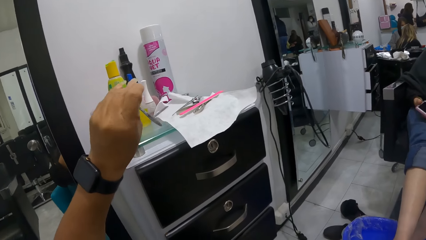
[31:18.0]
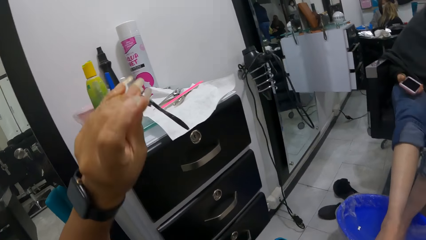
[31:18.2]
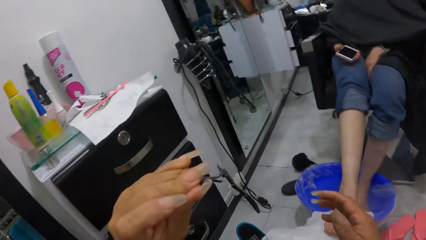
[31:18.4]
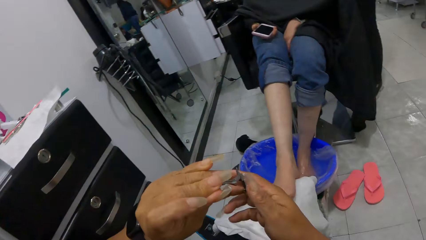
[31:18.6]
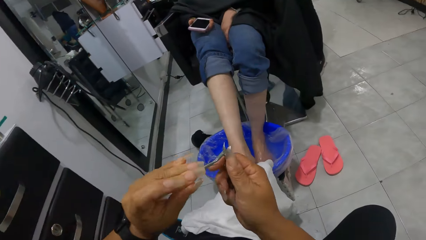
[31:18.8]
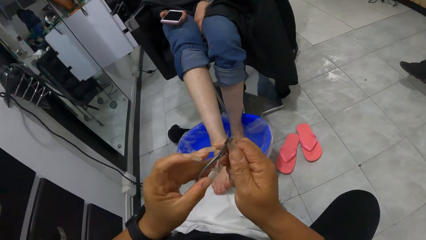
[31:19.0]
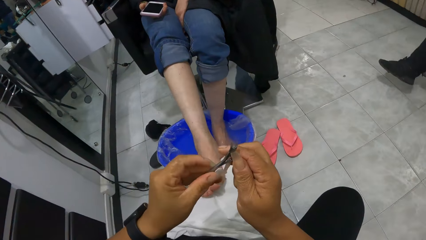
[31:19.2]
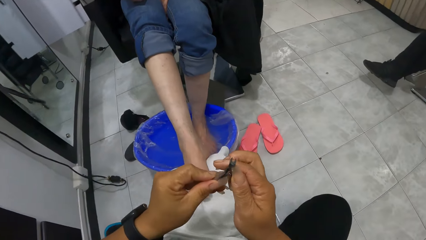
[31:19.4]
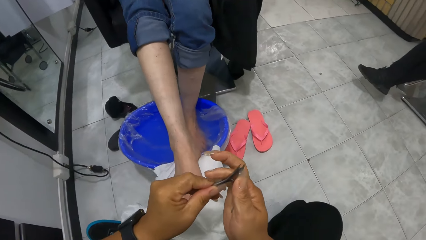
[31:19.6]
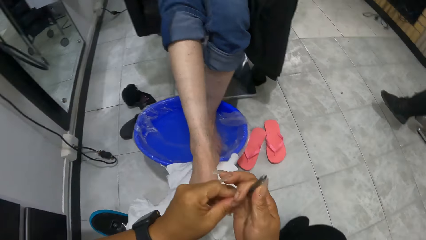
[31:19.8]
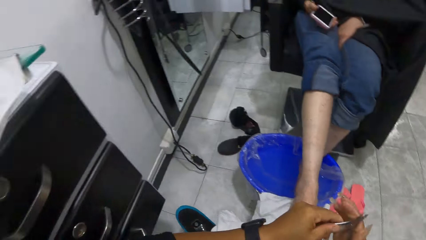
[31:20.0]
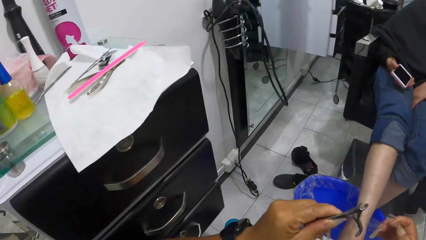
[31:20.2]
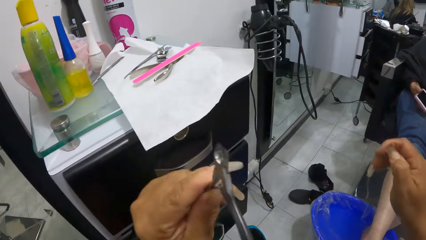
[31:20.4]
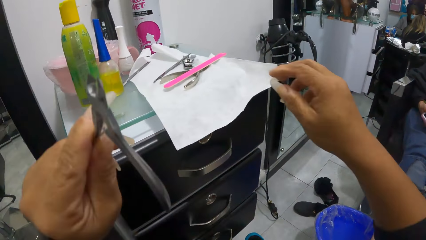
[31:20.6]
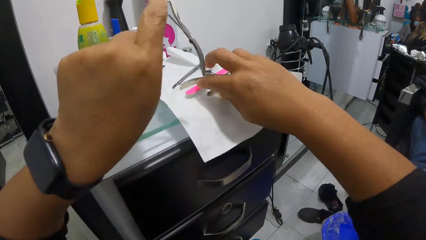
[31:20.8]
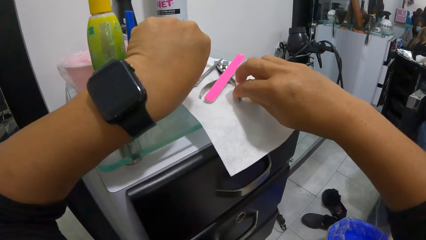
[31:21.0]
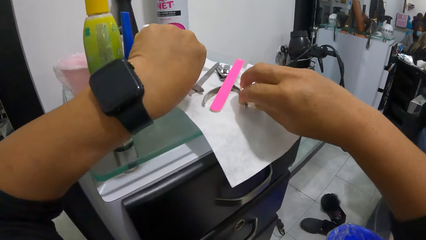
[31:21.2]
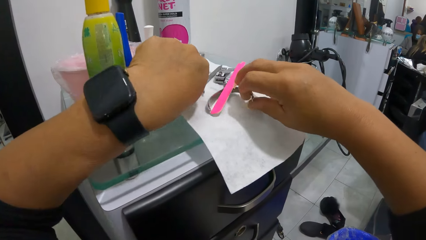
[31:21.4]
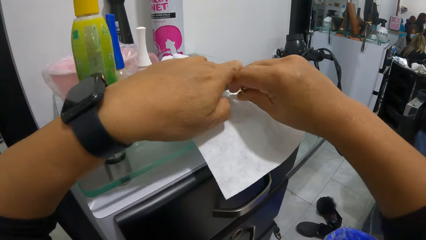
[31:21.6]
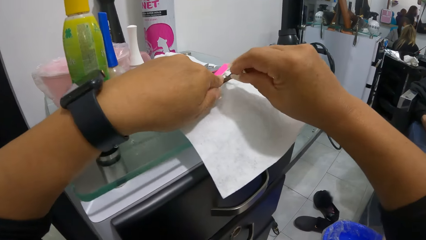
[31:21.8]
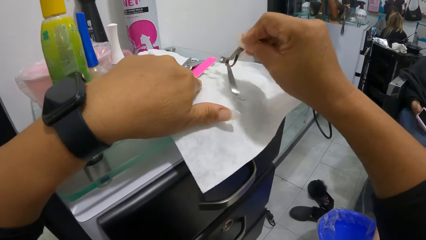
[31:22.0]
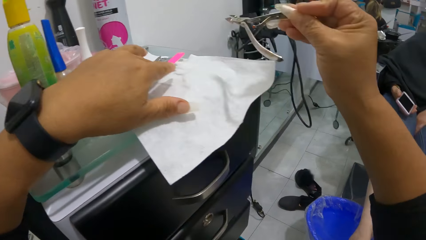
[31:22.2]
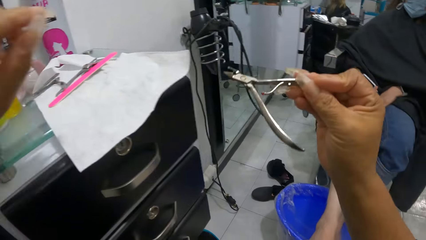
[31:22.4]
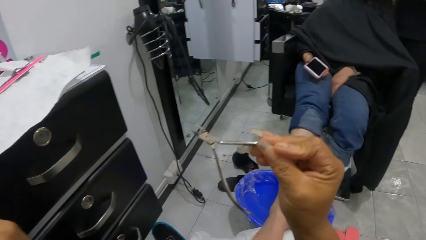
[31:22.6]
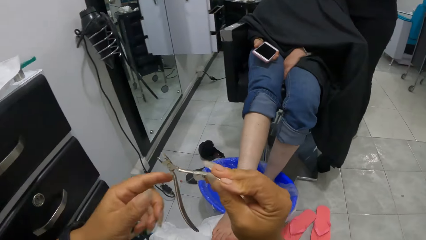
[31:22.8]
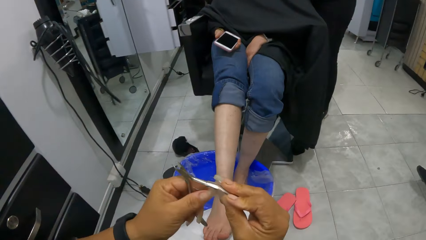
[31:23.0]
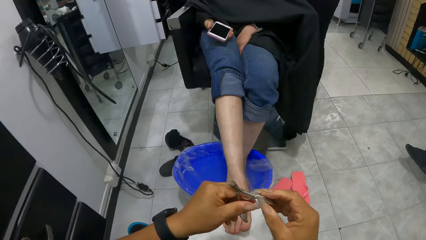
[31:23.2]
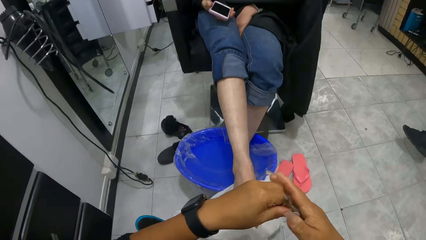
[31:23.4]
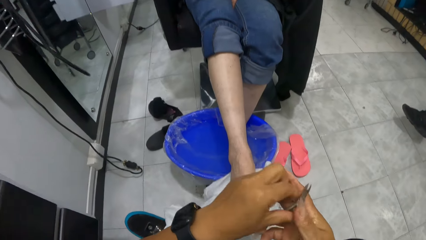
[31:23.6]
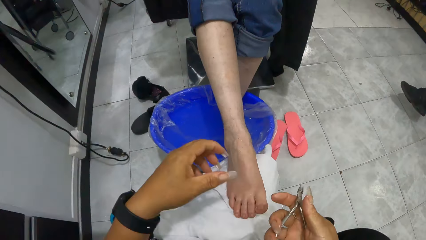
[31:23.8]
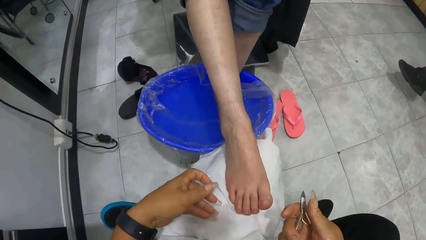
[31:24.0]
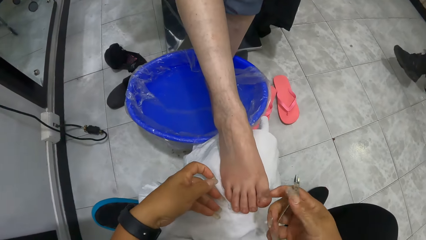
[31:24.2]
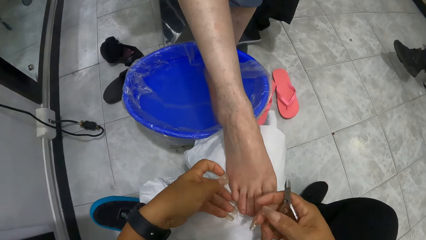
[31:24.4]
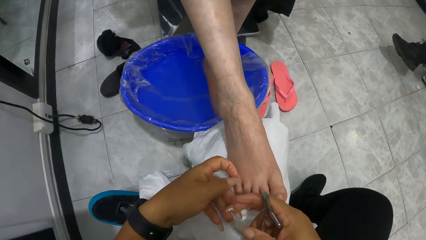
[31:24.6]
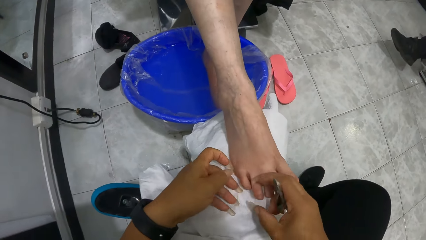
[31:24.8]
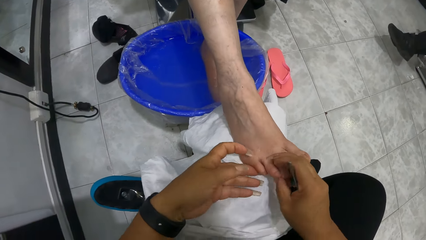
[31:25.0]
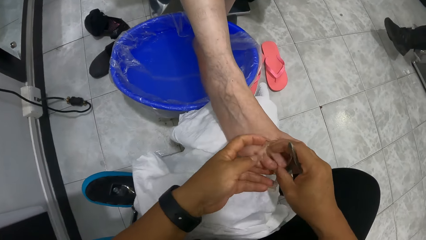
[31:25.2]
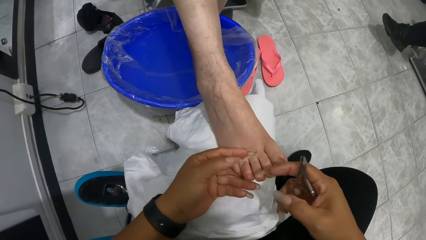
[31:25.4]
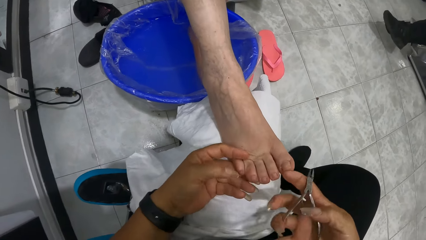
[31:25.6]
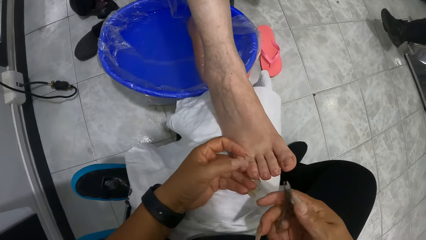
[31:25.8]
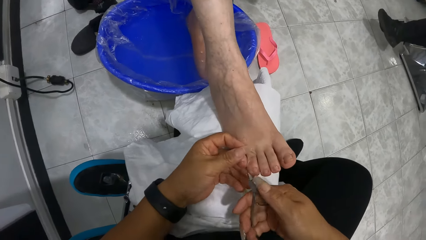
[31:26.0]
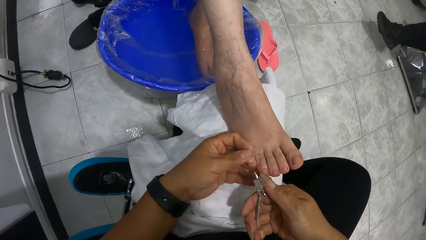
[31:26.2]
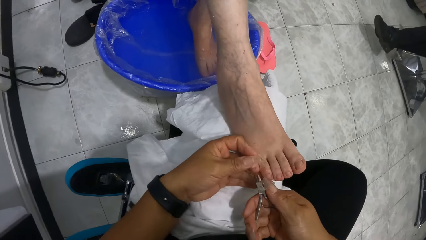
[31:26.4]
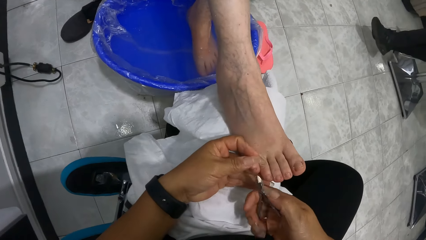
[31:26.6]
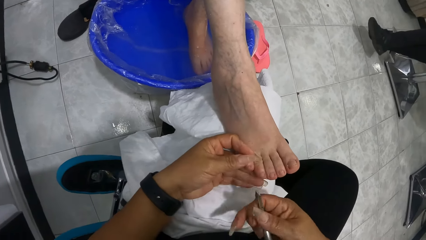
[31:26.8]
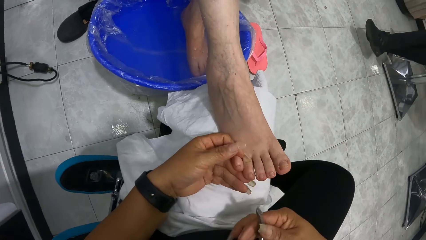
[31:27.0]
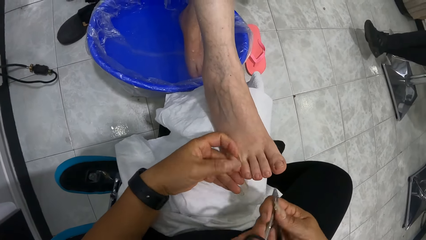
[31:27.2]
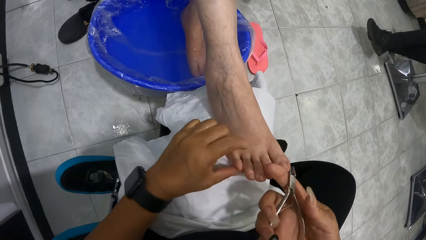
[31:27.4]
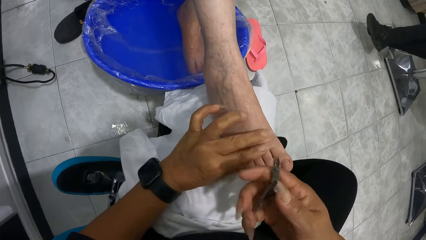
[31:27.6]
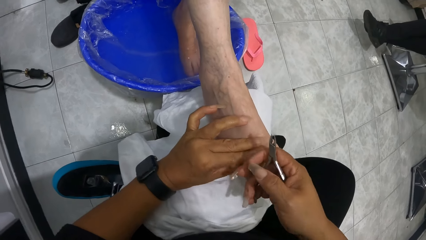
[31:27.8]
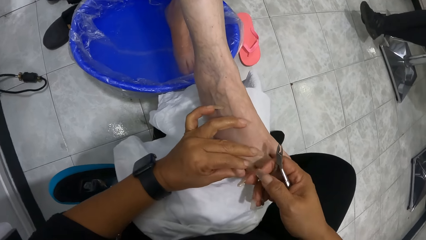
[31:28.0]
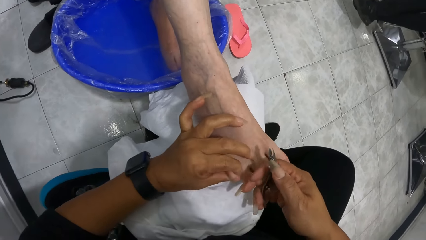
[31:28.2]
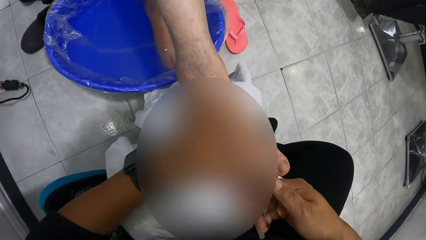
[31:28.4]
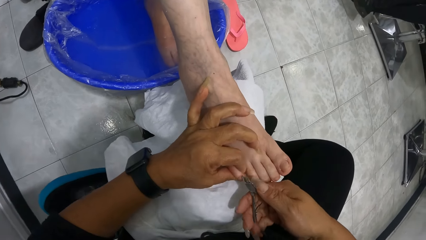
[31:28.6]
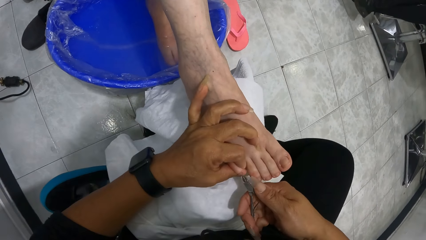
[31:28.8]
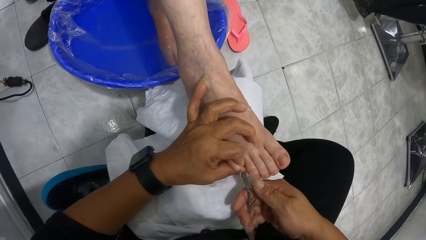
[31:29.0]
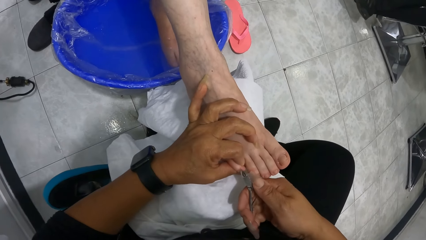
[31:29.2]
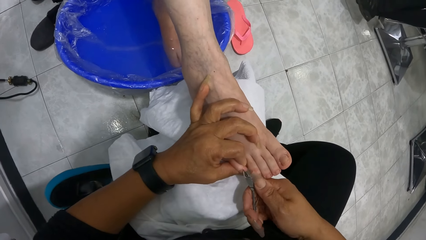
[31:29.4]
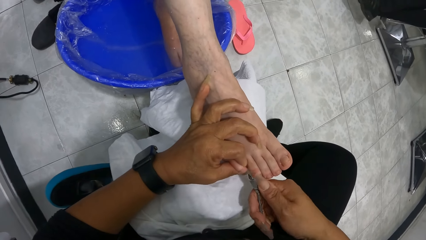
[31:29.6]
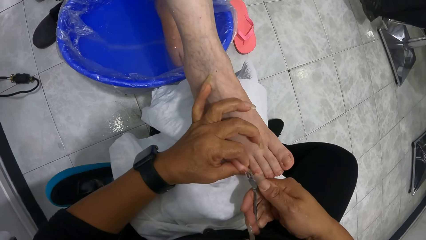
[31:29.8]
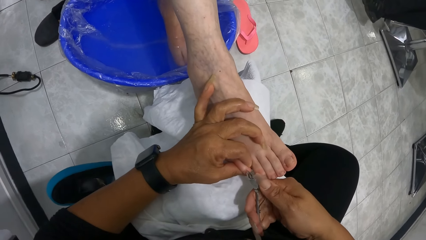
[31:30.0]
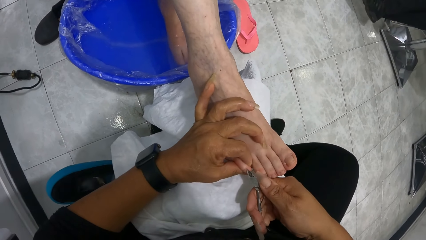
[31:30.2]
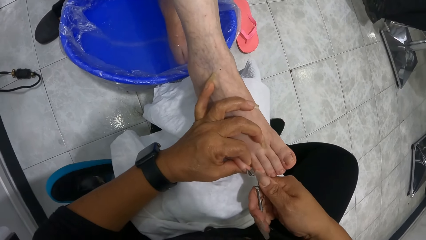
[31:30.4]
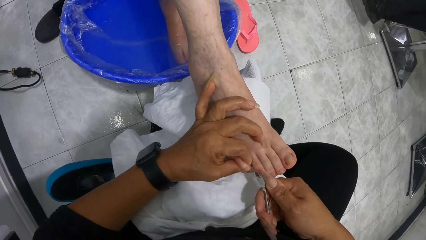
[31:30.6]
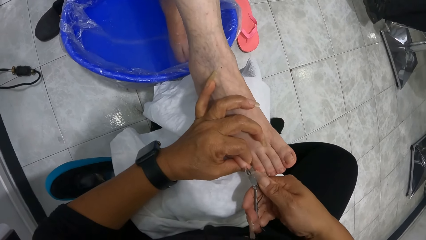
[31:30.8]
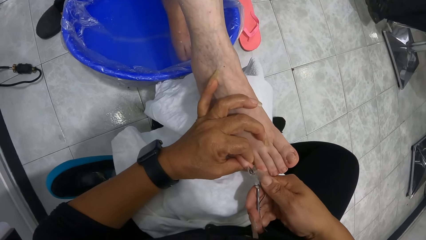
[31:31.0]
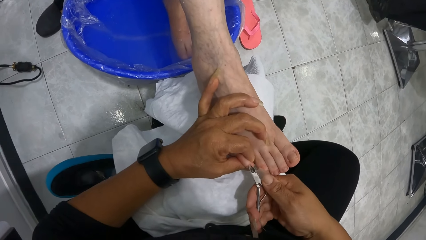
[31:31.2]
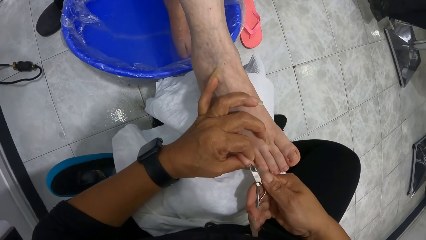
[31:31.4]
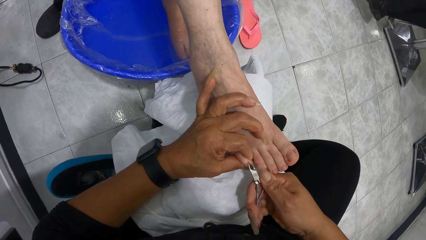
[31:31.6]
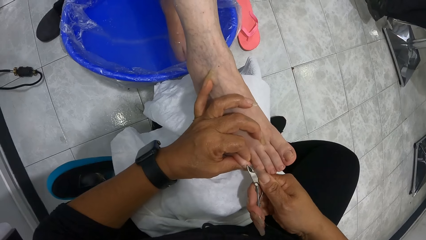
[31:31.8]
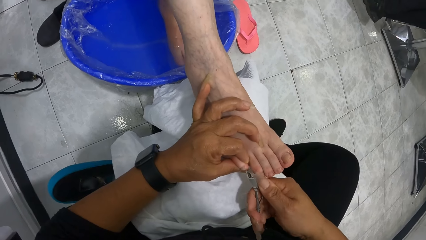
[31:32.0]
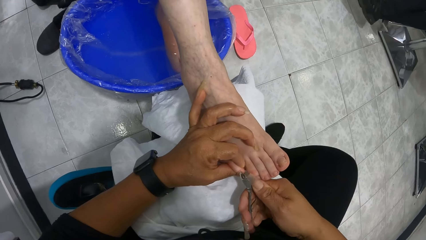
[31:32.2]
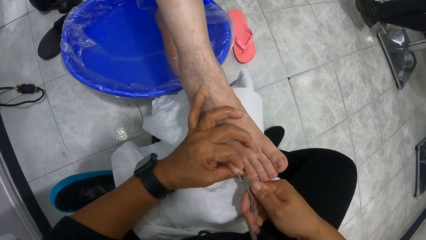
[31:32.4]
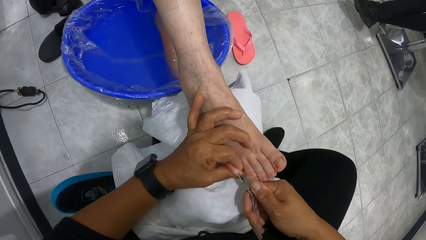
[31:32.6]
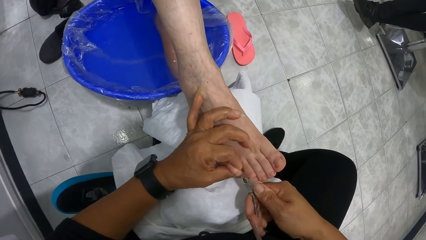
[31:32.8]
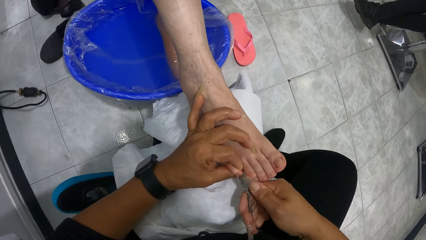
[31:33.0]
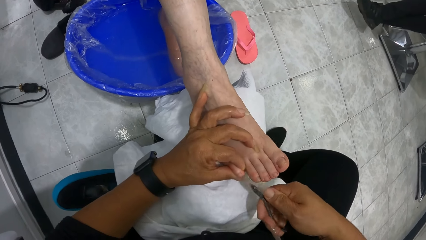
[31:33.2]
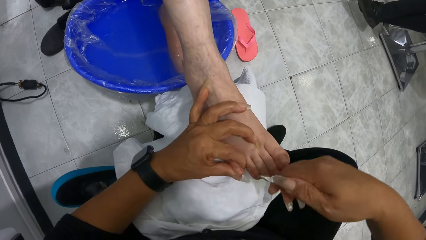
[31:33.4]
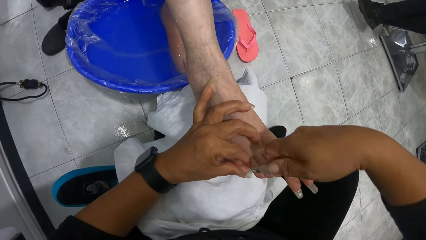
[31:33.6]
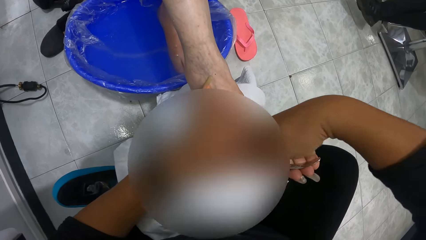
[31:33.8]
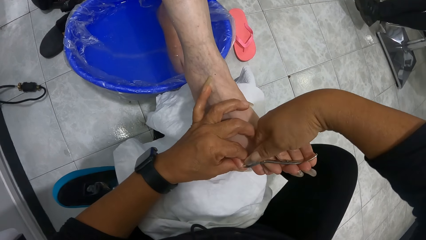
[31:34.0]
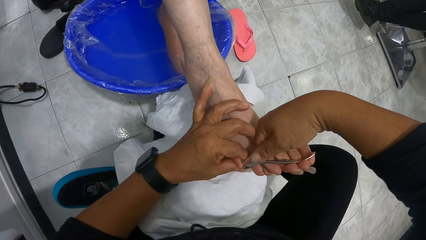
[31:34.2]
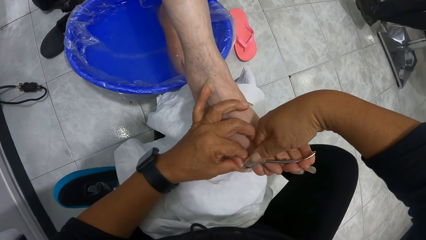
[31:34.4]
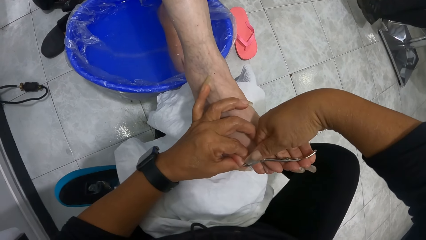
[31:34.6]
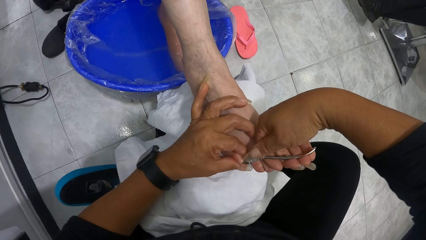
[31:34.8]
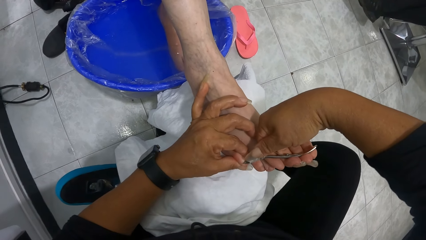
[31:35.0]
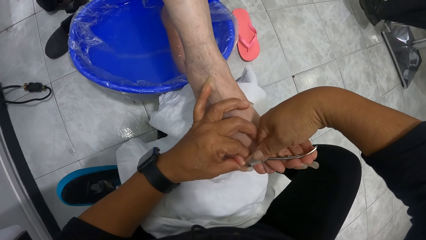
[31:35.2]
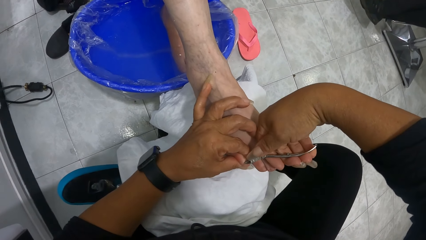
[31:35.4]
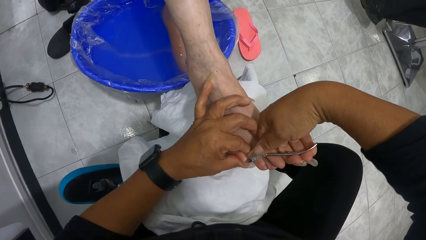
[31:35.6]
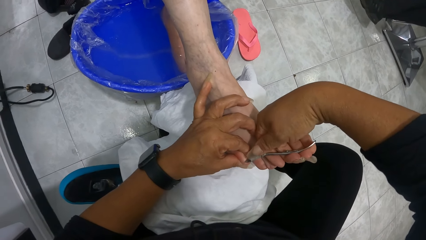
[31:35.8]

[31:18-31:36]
The camera wearer holds the cuticle remover with both hands. She takes the cuticle remover from the napkin on the shelf with her right hand. She places the cuticle remover on the napkin on the shelf with her left hand. She holds the right pinky toe of the woman with her left hand. She removes the cuticles on the right pinky toe of the woman with the cuticle remover in her right hand.
